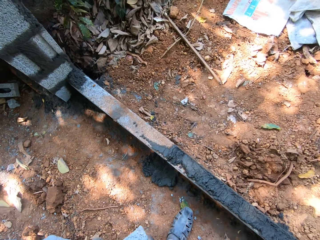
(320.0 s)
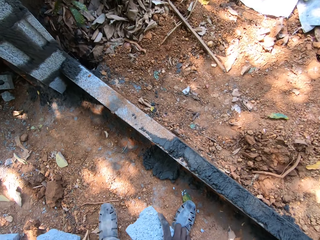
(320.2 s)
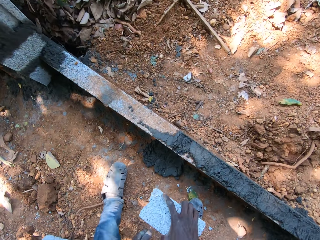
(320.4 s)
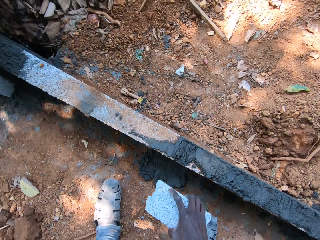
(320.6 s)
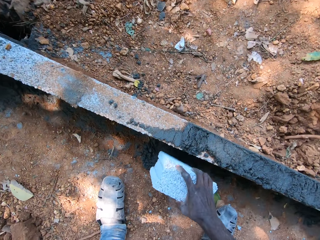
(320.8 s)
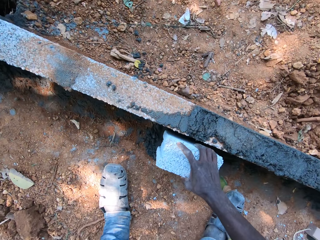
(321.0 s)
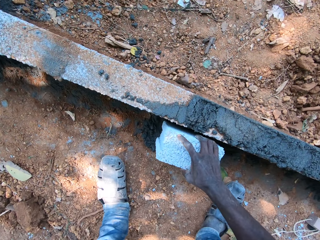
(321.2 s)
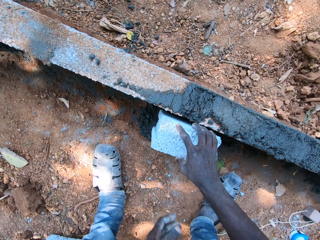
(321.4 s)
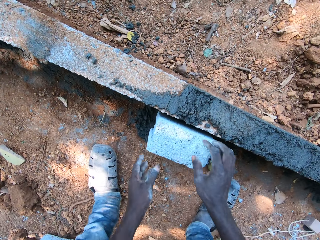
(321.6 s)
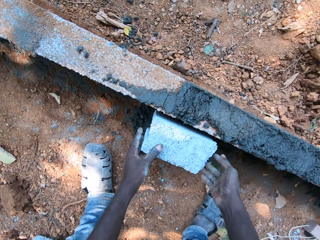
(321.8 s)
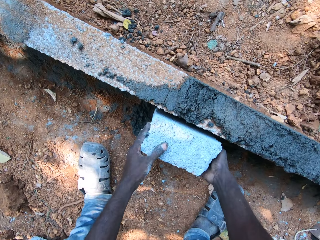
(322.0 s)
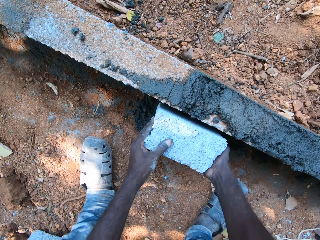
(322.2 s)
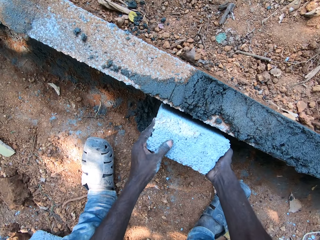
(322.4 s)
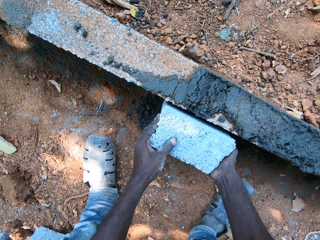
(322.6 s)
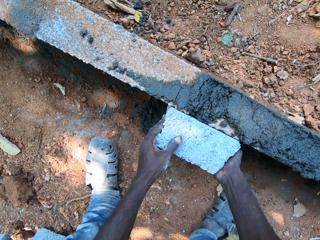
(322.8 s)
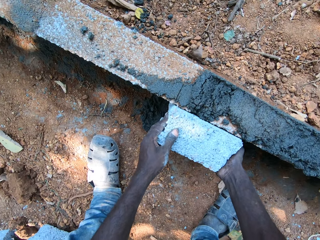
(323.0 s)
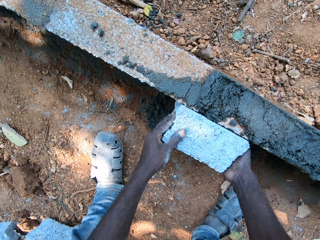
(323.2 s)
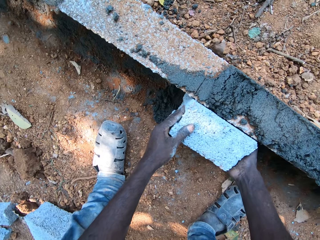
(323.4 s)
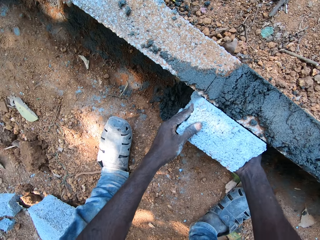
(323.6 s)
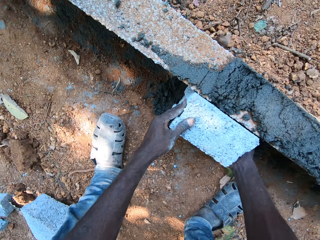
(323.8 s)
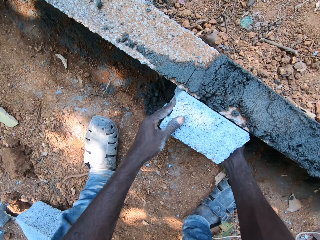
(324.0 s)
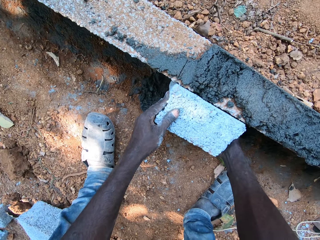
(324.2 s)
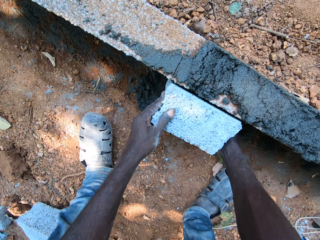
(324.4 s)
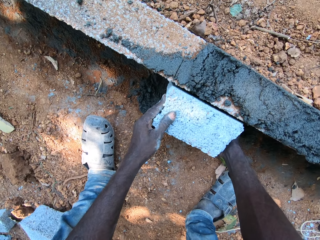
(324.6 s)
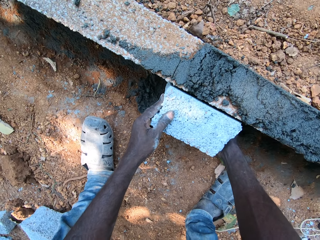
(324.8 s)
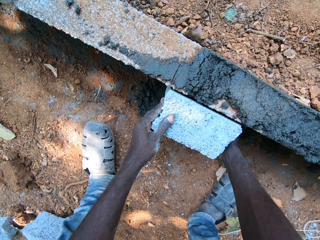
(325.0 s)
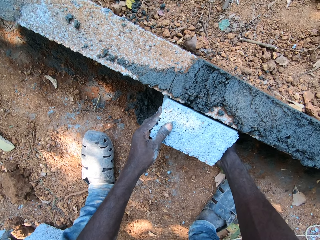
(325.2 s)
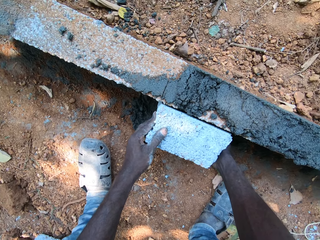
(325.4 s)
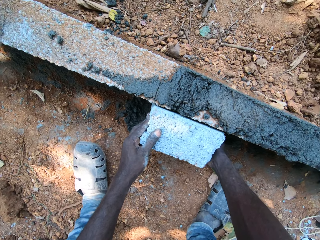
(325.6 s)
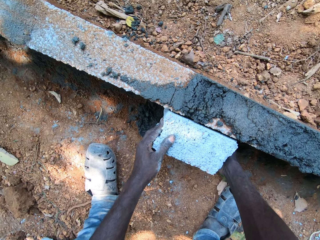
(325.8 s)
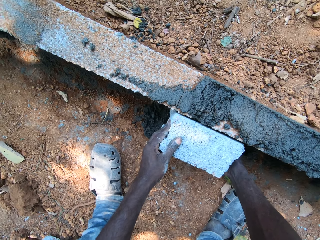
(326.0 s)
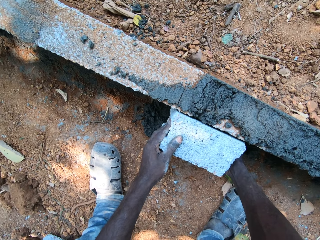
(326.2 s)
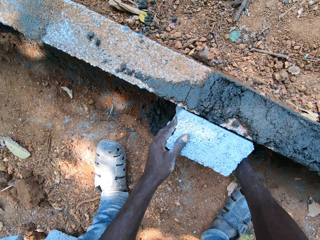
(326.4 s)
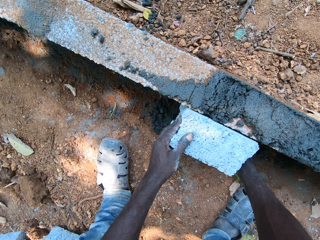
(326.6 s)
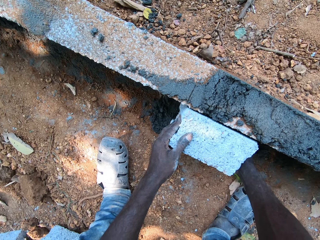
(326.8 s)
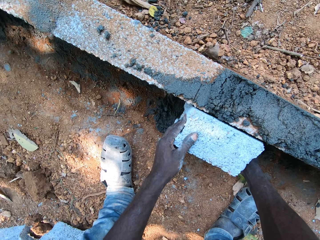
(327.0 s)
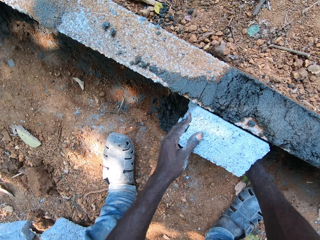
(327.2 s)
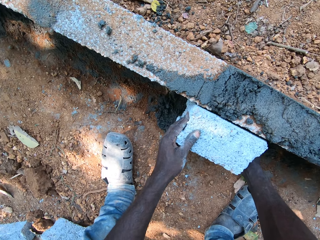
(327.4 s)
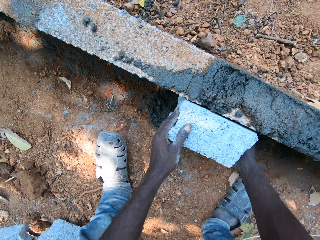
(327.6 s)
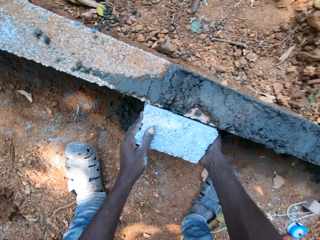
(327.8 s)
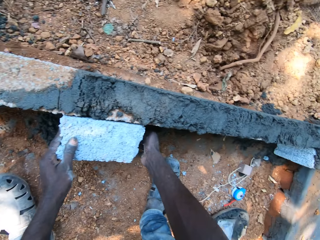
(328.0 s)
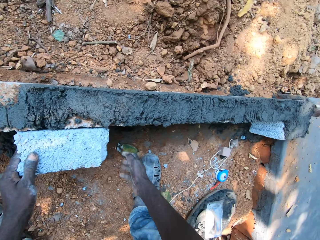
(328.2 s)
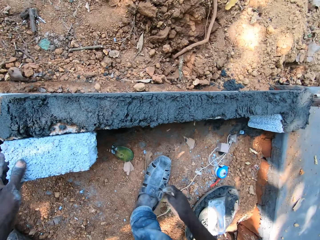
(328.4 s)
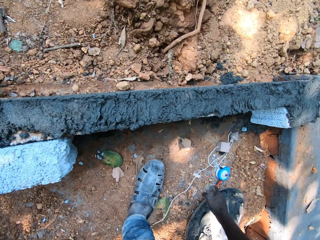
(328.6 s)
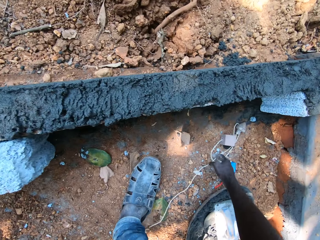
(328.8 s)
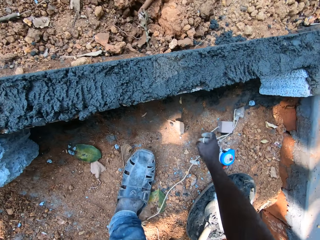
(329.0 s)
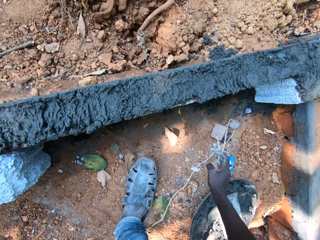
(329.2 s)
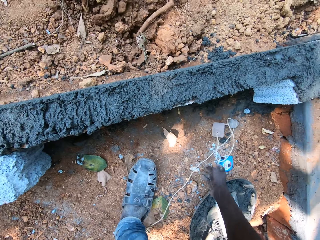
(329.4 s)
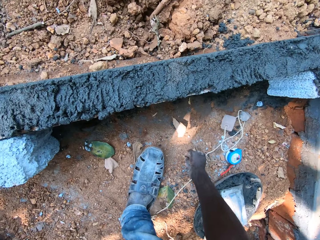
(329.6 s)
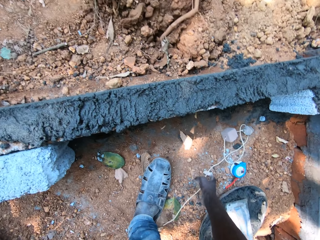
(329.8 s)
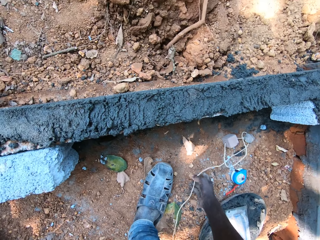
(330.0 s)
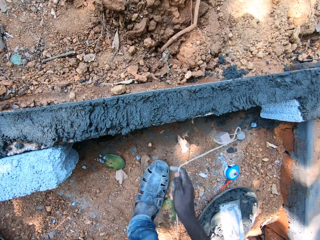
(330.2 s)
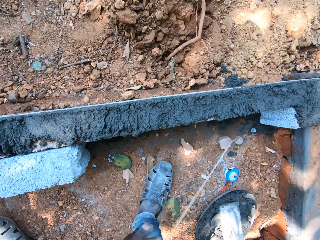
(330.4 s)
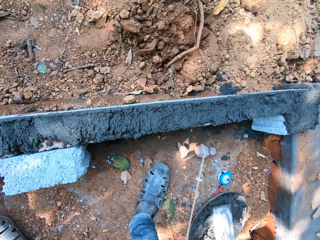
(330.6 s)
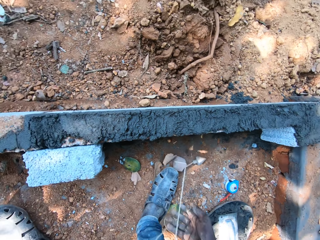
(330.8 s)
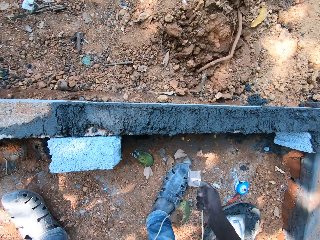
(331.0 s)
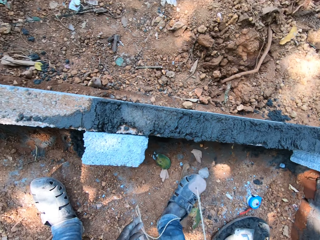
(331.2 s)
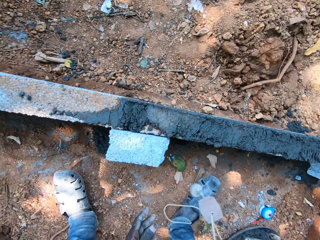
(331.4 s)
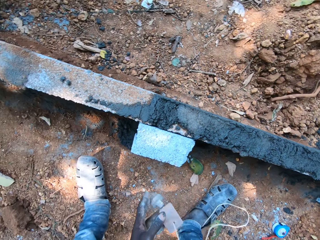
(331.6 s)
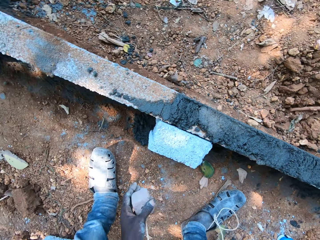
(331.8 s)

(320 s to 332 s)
The camera wearer places the block on the ground with his right hand. He moves the block on the ground with both hands. He picks up a plumb line from the ground with both hands.

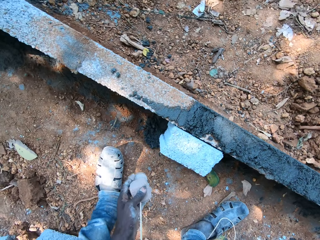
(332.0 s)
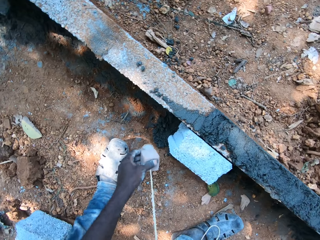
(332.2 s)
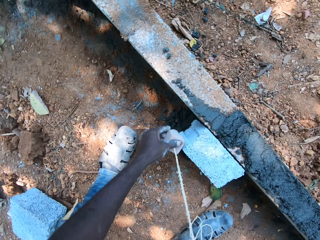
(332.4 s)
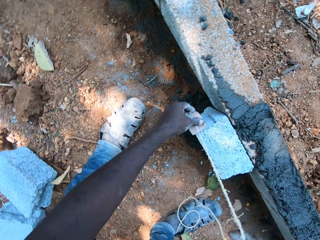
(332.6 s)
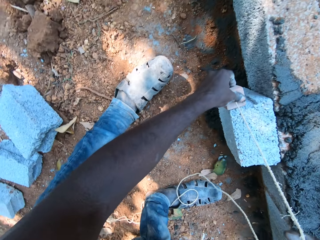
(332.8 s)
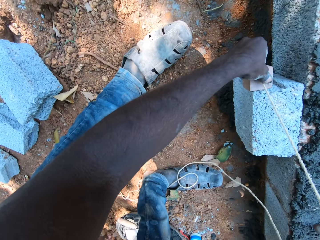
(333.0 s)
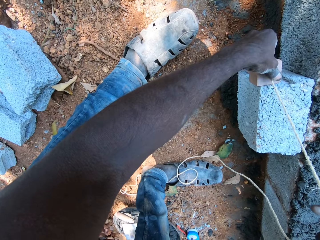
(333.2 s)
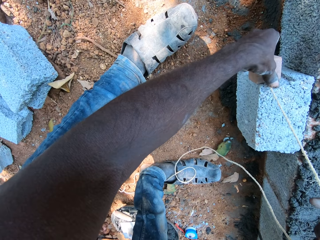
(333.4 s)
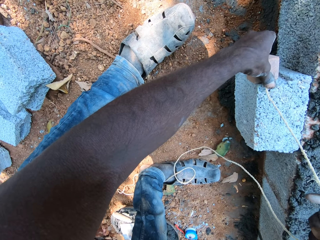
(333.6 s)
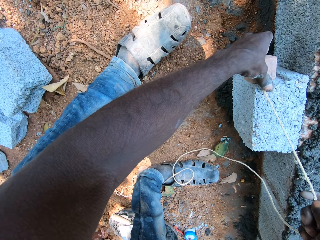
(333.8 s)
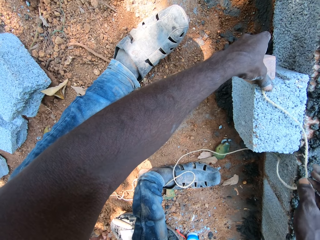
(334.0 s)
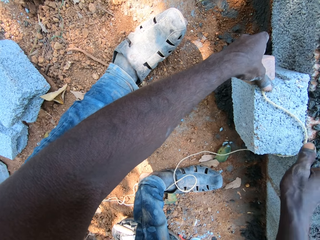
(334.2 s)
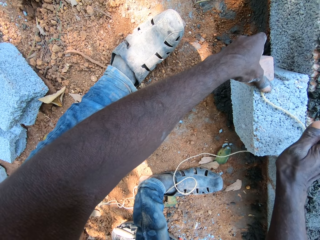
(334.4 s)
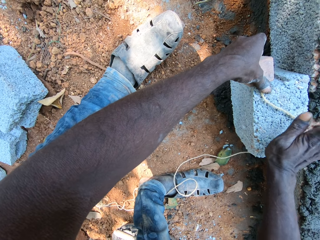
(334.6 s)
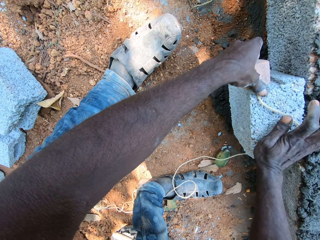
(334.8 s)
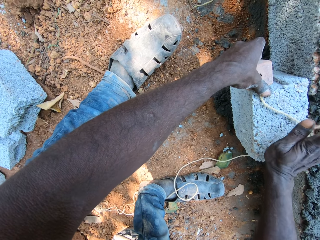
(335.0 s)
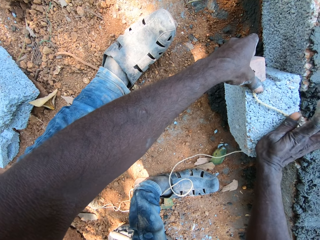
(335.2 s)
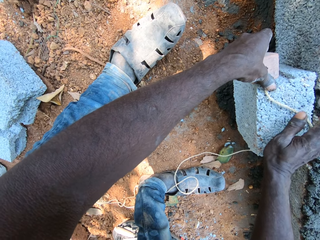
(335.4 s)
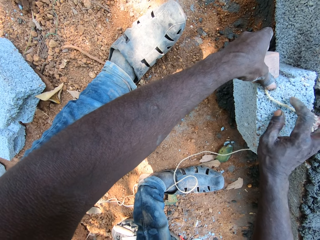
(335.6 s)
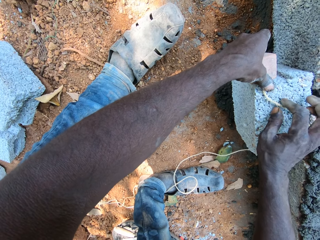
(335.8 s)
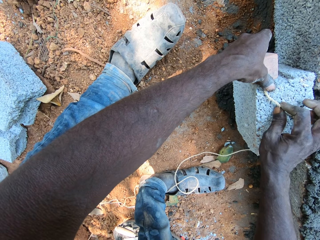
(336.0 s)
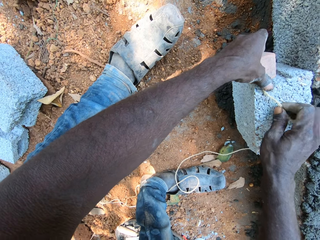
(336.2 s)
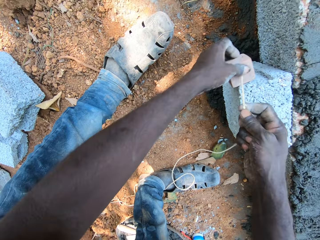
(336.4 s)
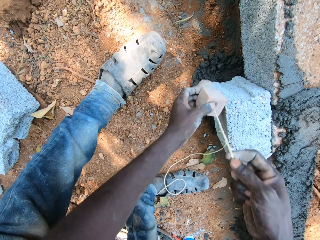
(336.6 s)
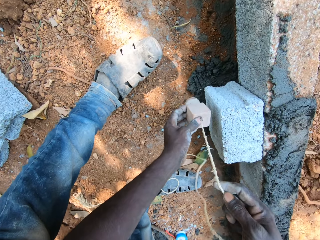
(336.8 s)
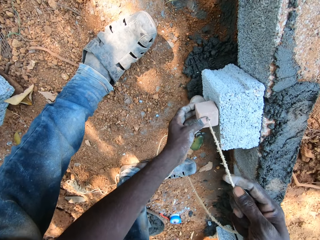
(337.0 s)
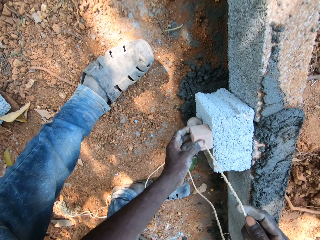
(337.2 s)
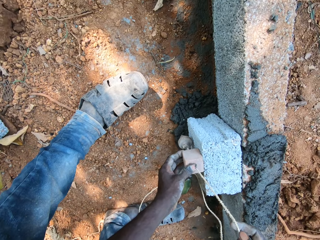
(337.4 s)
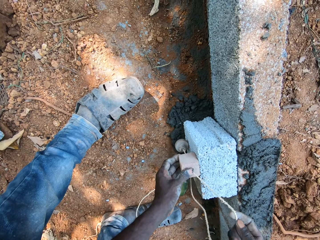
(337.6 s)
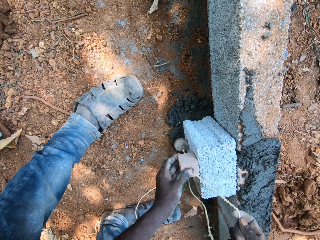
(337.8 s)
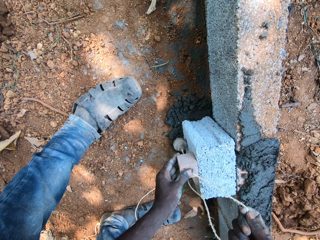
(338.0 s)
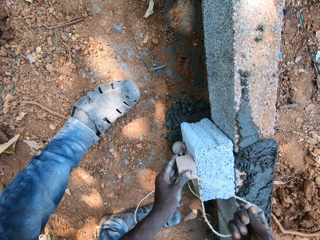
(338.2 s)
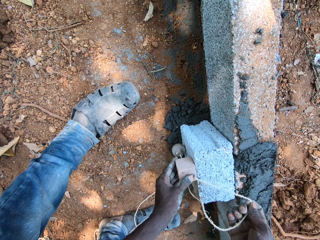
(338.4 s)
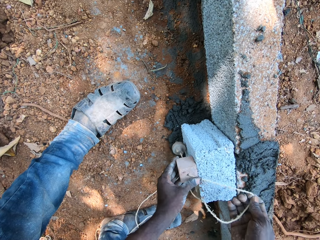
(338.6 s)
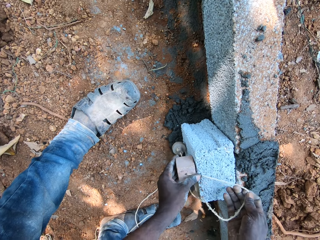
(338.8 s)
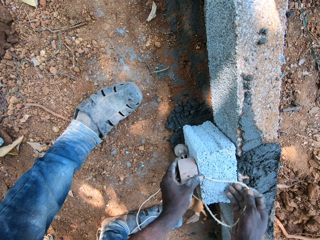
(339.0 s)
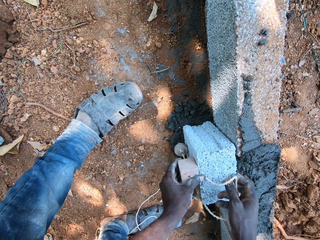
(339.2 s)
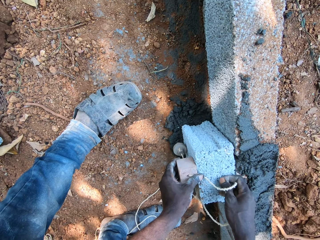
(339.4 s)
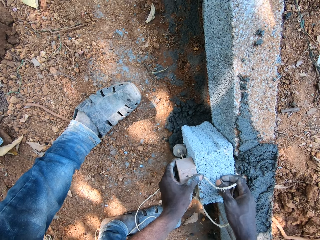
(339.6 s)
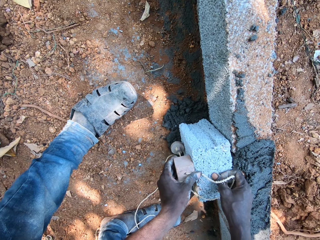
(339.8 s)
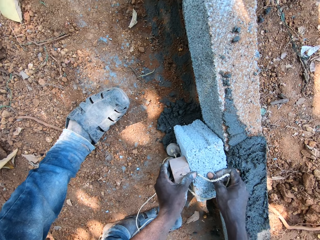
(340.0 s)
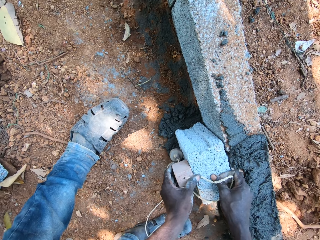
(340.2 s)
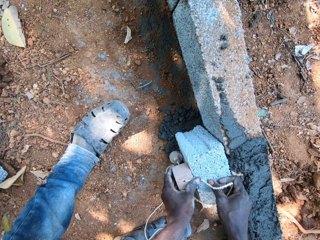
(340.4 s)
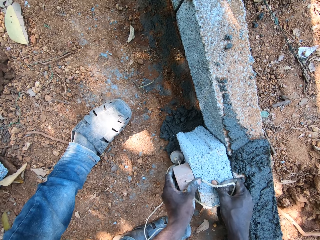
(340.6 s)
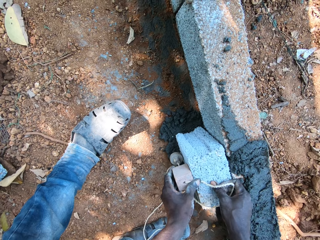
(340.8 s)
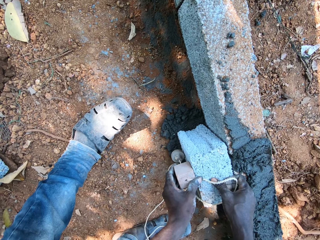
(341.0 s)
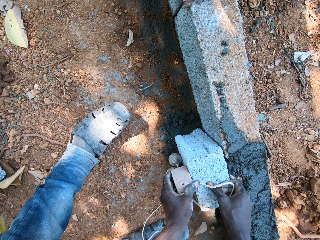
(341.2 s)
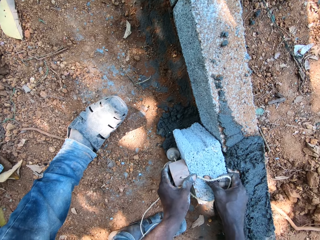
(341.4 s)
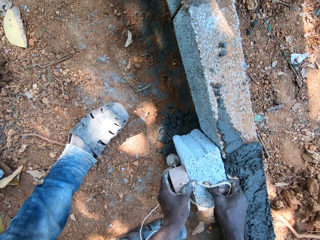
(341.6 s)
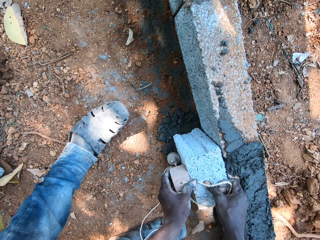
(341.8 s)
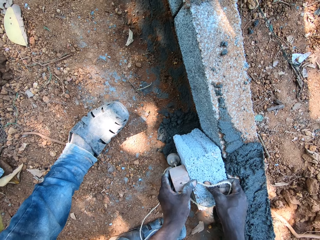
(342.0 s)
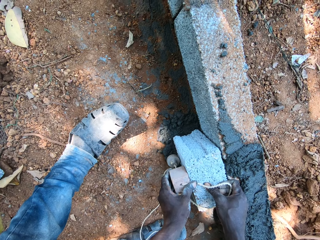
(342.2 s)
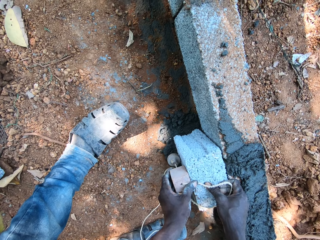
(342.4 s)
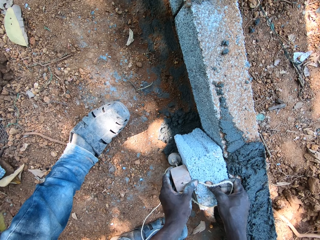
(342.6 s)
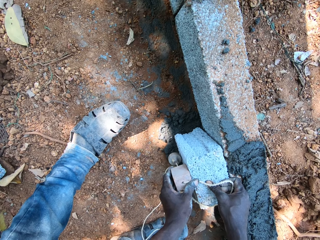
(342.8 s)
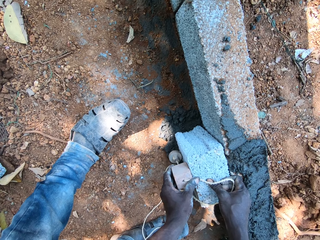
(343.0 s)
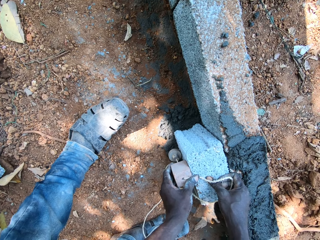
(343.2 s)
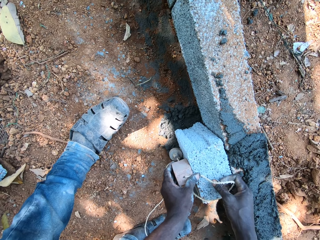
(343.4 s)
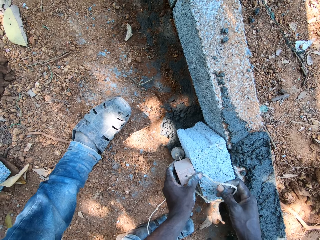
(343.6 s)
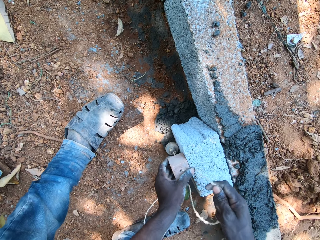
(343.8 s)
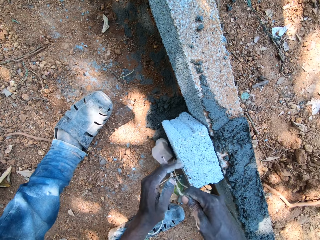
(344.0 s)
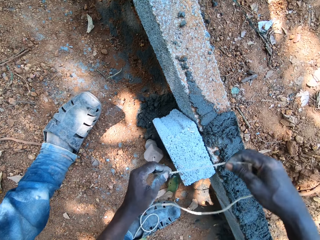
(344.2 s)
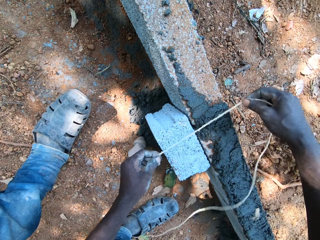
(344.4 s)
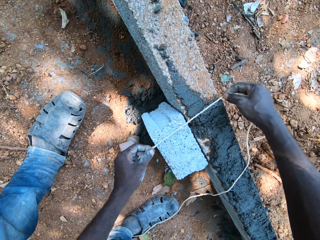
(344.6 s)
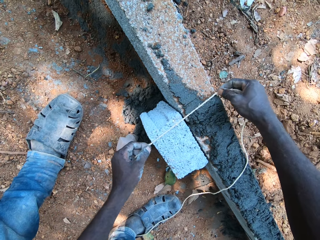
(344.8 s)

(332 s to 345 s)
The camera wearer places the plumb line by the block on the ground with both hands. He measures the block. He hits the block on the ground with his right hand. He places the plumb line by the block on the ground with both hands. He measures the block.
